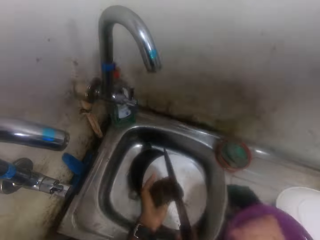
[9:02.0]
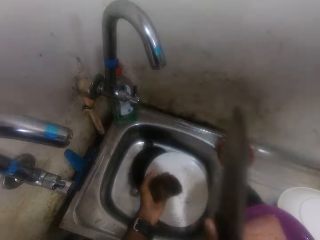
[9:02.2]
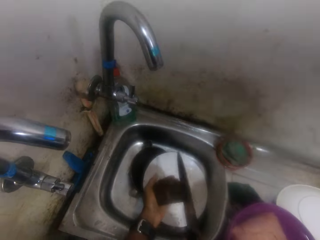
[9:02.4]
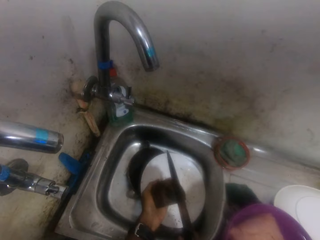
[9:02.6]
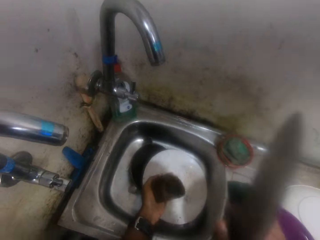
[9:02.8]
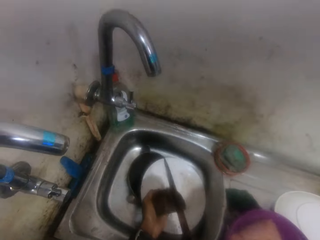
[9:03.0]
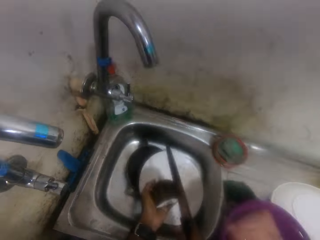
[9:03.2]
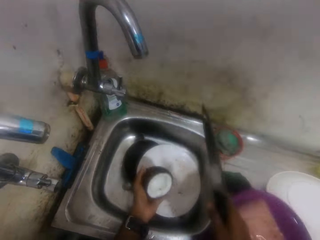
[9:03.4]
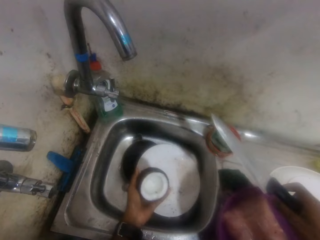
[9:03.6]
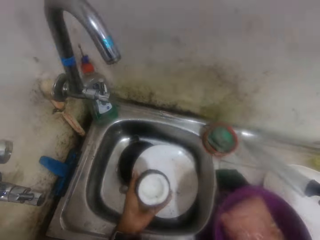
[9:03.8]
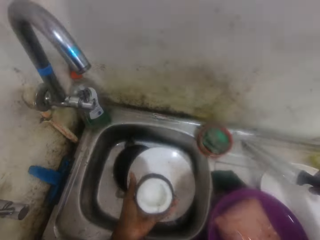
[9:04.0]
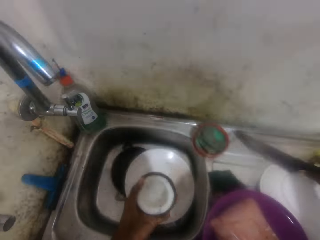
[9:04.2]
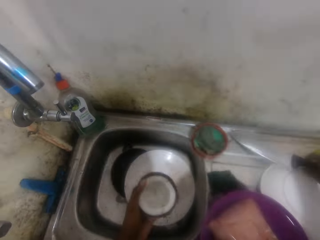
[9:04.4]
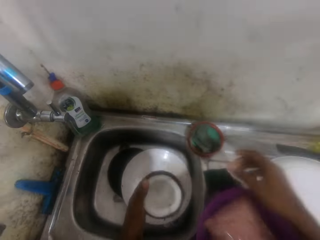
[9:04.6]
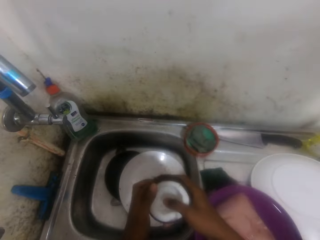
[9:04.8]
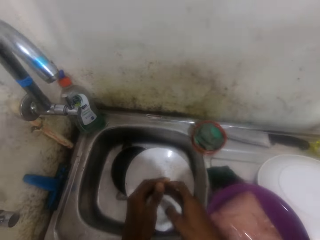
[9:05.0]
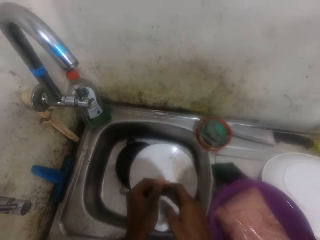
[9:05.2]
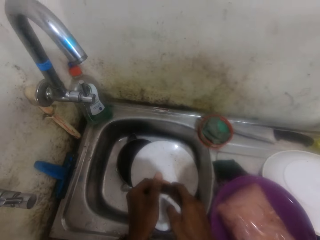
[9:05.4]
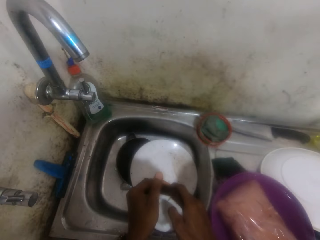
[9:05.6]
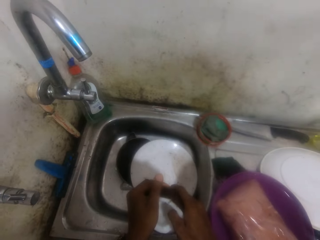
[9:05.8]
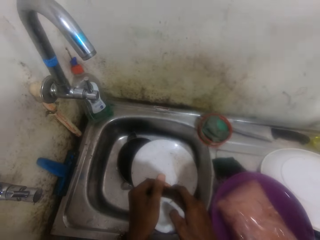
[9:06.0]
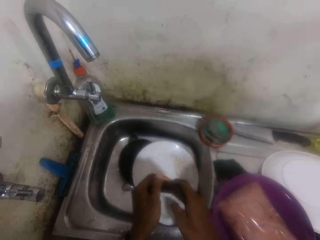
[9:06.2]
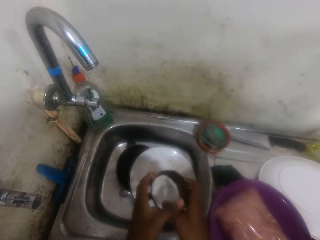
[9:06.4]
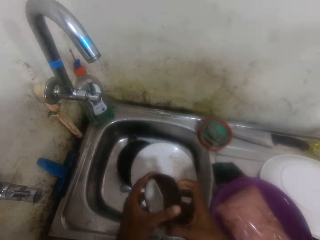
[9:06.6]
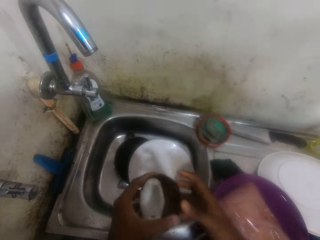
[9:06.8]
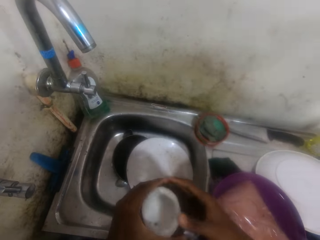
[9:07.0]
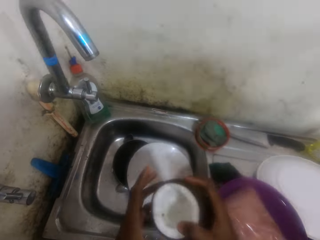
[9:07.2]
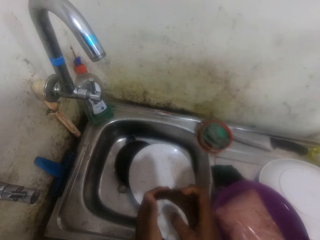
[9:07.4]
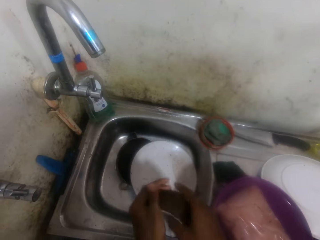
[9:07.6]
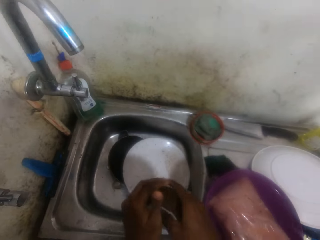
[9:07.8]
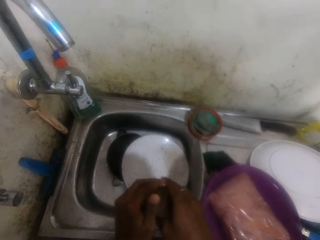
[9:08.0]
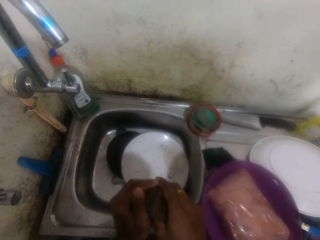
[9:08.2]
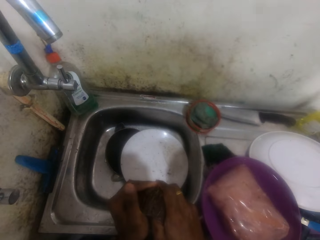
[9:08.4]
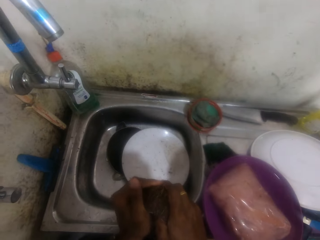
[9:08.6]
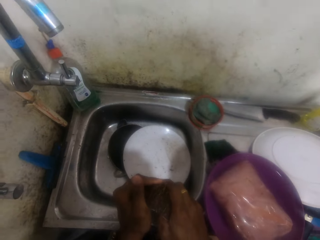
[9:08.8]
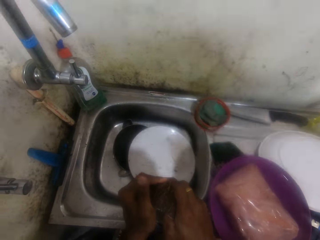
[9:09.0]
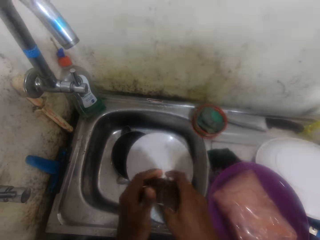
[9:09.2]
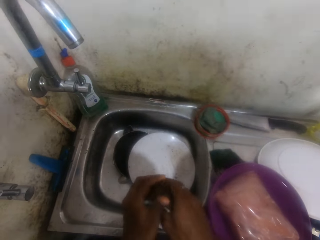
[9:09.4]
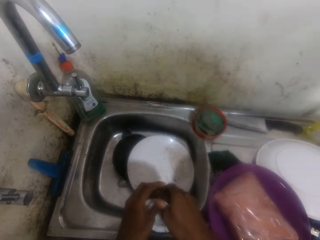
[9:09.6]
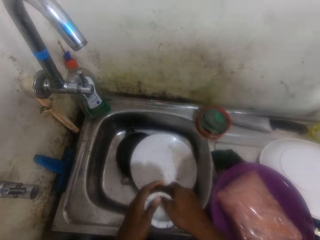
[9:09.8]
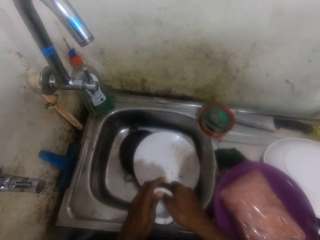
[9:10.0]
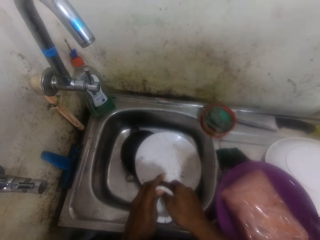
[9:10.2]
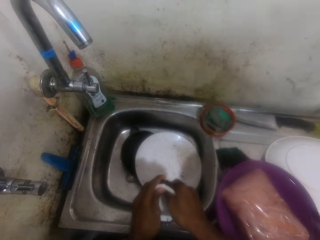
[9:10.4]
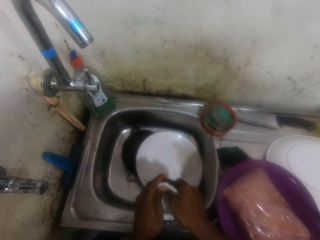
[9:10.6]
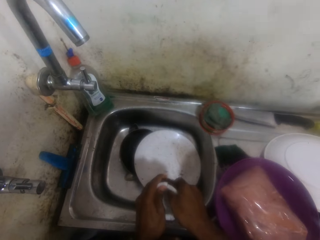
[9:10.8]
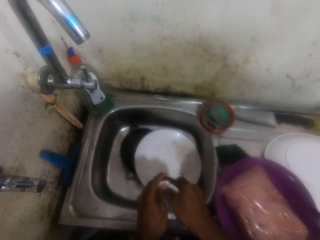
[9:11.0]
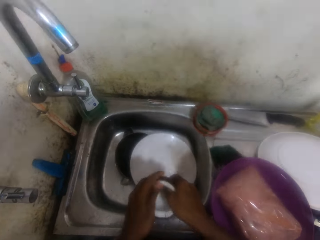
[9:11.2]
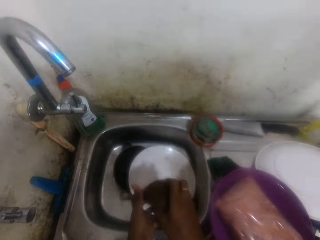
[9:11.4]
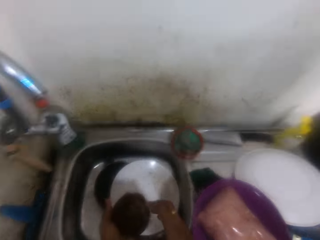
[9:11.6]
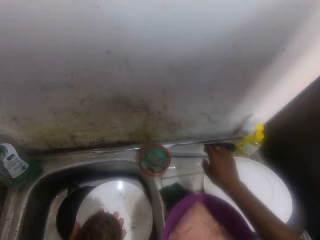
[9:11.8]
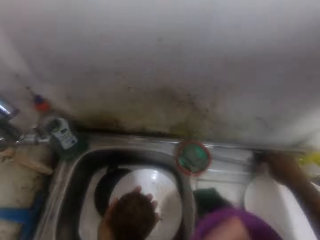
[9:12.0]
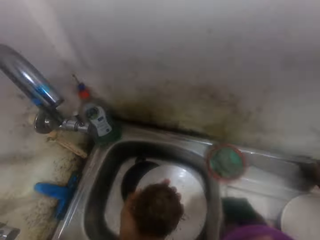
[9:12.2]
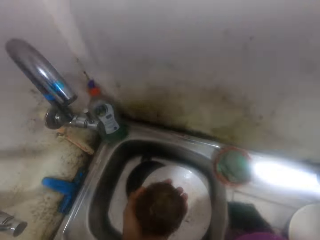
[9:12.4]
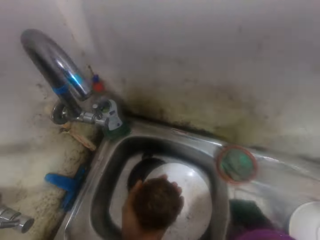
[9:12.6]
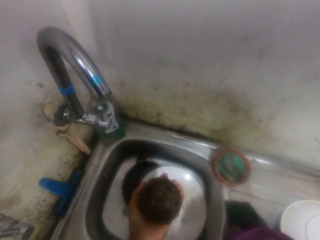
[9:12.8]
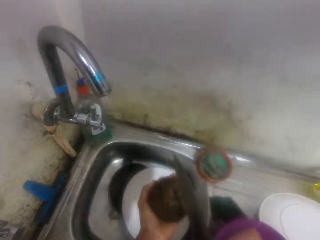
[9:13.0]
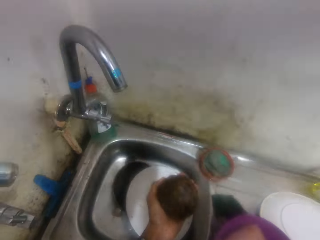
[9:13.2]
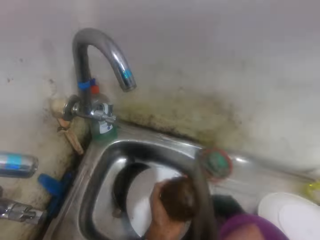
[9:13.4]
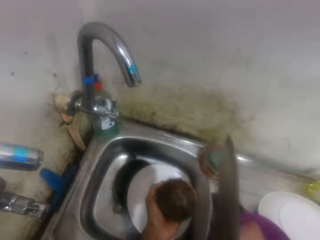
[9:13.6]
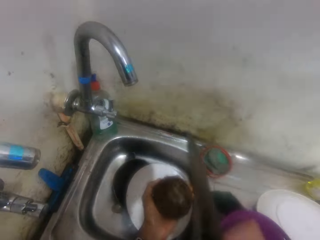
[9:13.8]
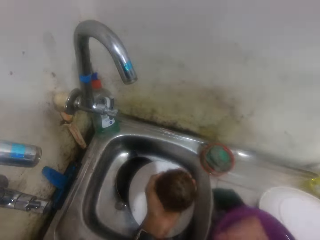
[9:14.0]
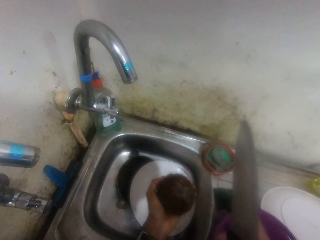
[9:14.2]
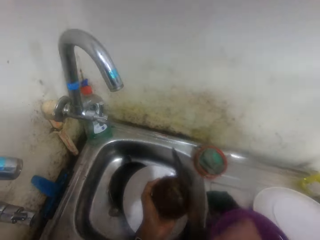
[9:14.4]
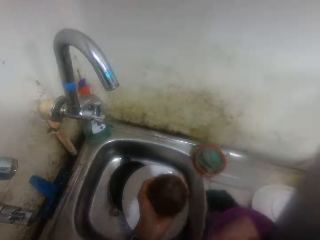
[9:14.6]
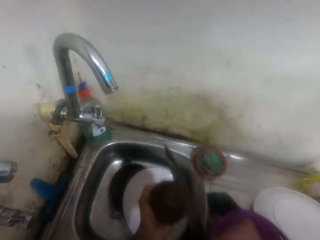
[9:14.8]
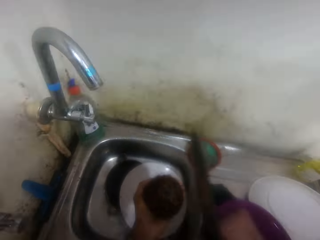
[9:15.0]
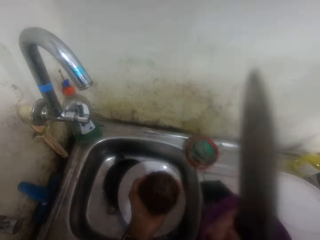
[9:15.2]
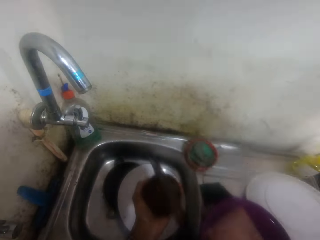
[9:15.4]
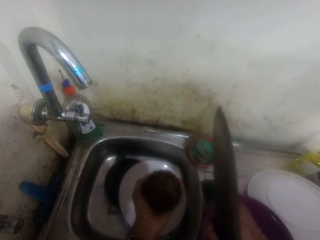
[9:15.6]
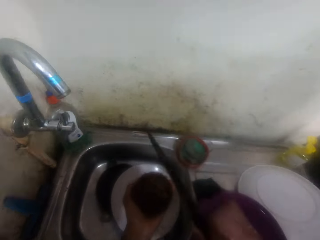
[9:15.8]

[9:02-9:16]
The camera wearer cuts a coconut shell with a knife. He places the knife on a sink. He pulls the coconut shells with both hands. He breaks the coconut with the hands. He turns the coconut in his hands. He pulls the coconut shells with both hands. He picks the knife from the sink. He cuts the coconut with the knife. He hits the coconut shell with the knife.

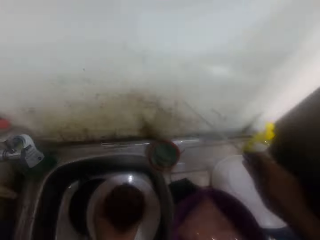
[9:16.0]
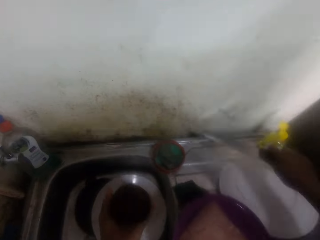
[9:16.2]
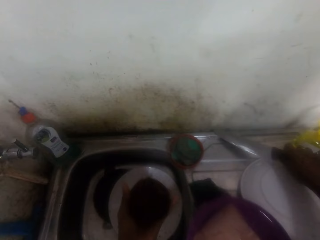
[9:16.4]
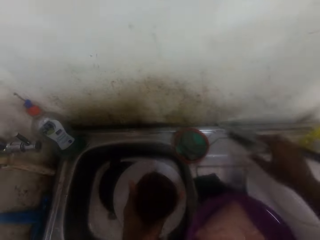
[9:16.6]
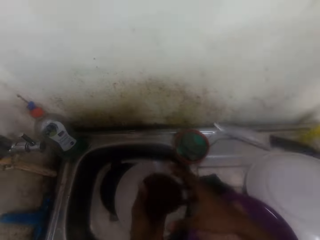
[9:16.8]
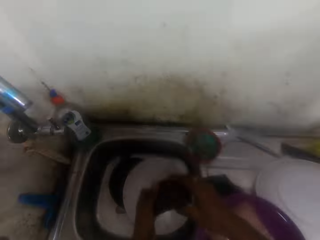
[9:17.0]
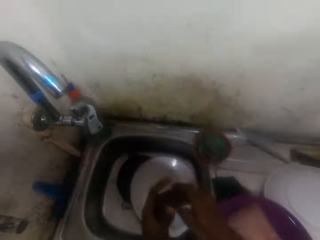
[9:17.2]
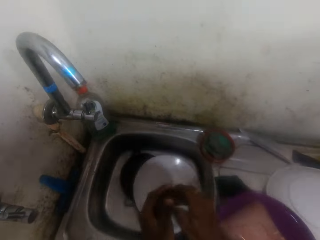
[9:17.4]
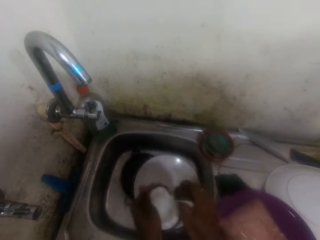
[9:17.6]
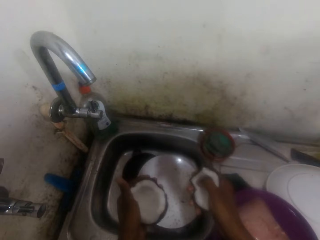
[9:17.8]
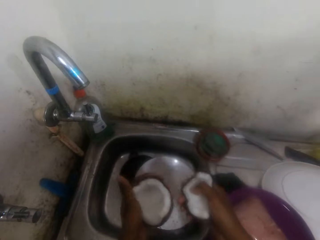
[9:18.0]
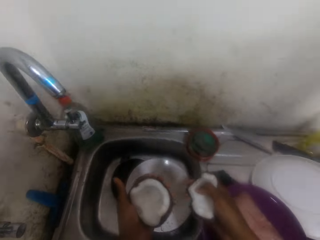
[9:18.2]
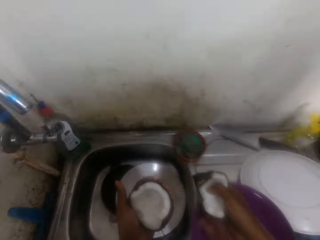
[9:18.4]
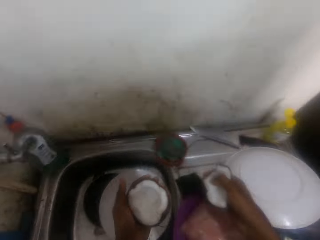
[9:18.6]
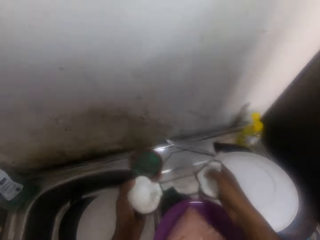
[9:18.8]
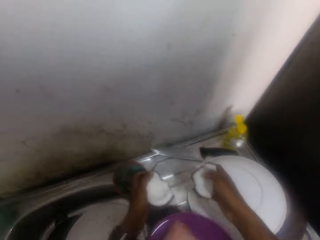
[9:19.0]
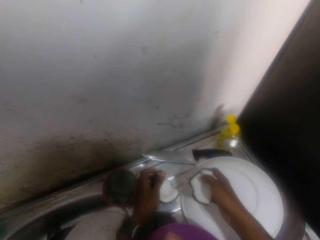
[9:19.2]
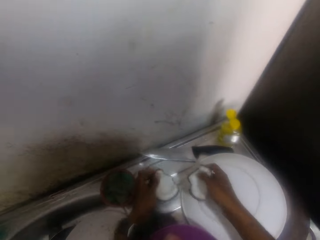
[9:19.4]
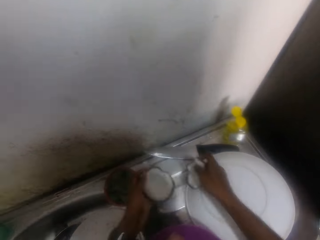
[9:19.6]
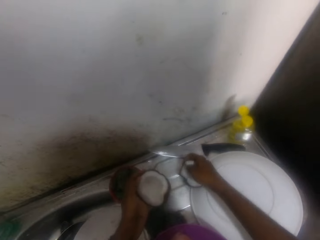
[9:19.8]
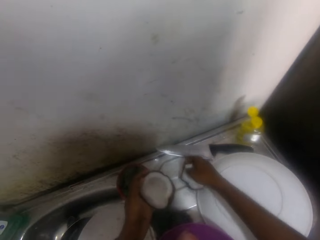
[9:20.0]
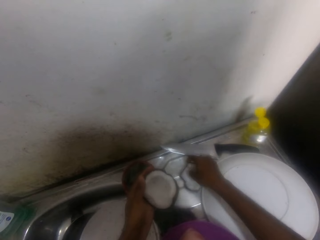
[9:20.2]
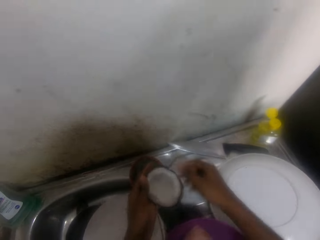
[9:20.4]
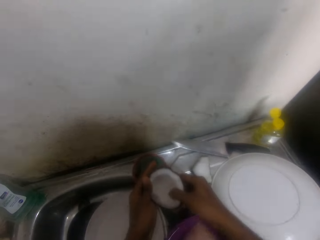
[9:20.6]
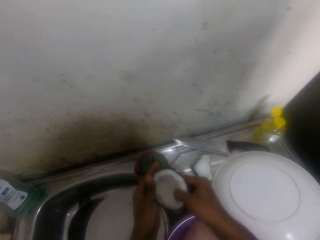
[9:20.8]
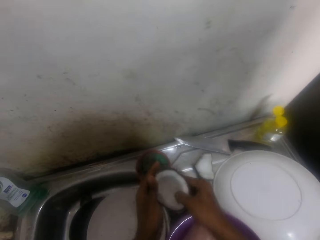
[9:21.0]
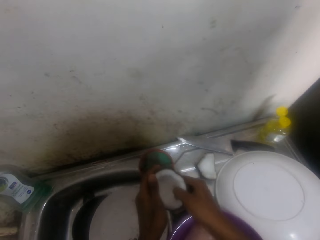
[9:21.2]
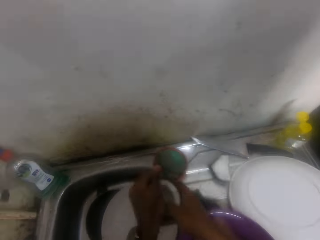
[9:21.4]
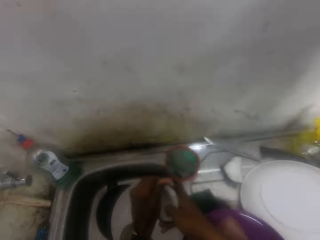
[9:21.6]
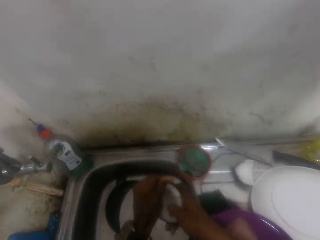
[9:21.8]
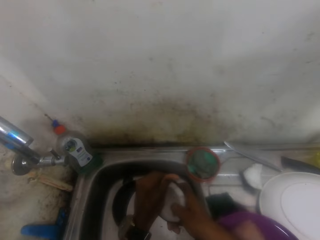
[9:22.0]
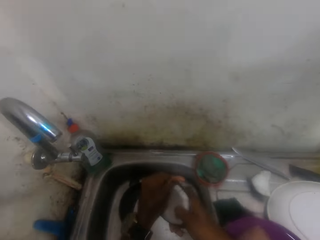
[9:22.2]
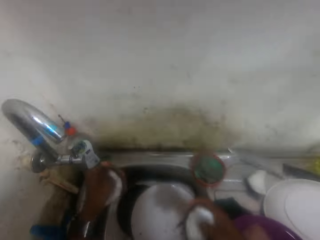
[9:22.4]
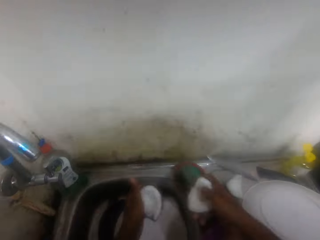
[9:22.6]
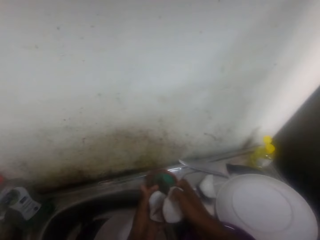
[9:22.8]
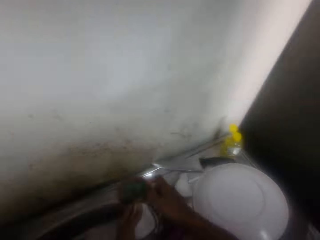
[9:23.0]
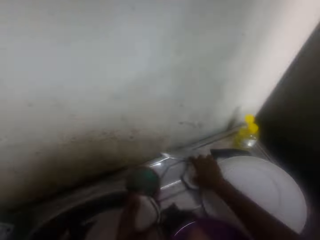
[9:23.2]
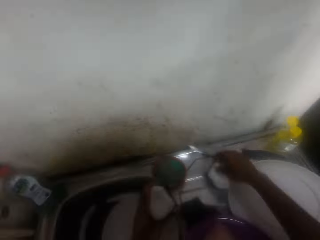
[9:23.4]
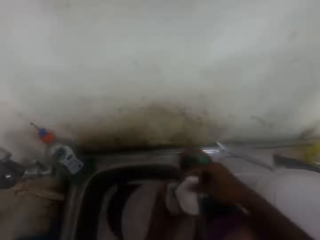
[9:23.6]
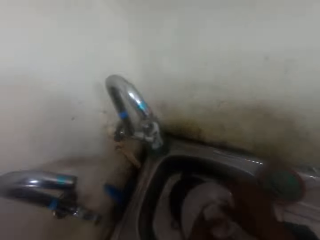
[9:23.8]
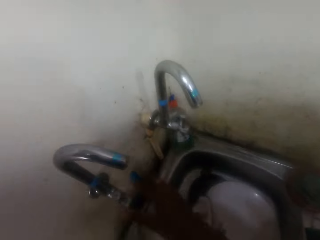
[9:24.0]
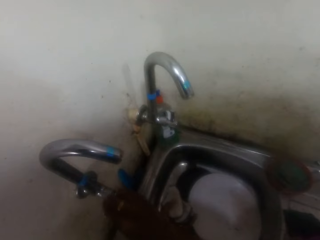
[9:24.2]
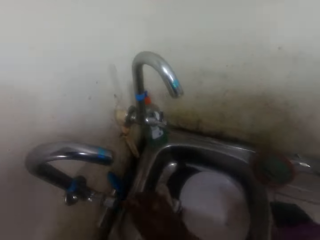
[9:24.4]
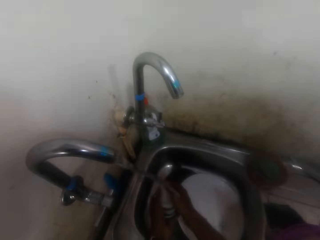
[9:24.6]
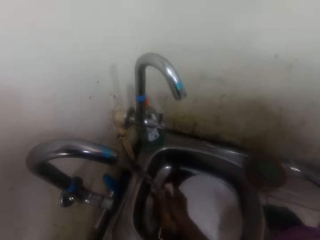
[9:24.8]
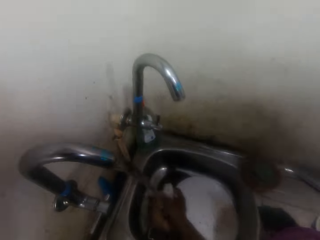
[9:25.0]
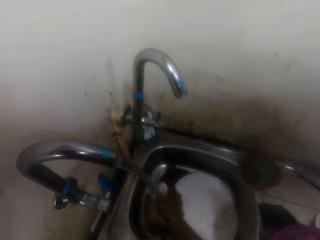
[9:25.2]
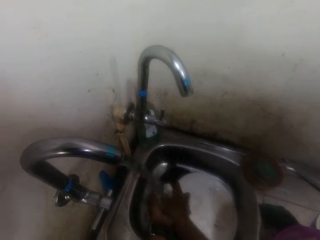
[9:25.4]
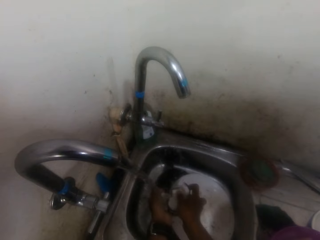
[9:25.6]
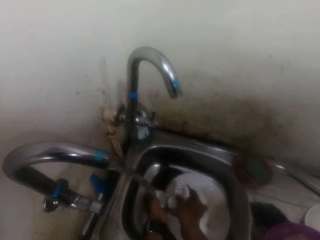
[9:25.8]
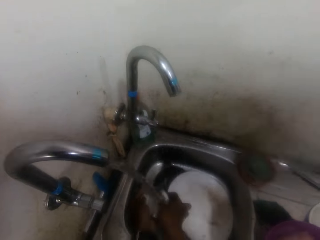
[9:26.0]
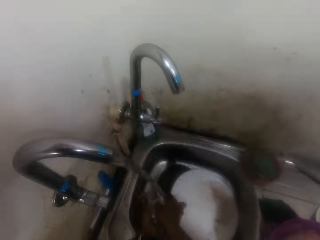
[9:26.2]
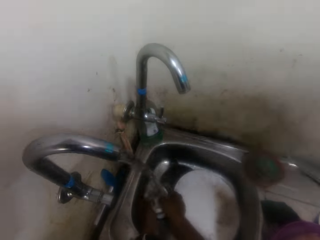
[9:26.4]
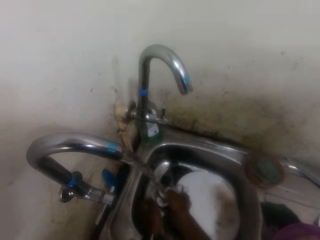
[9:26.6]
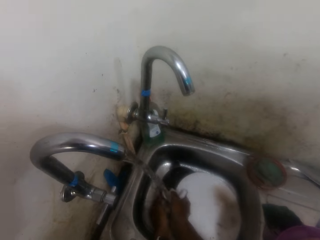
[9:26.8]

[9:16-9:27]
The camera wearer breaks the coconut. She drops the knife on the sink top. She holds the coconut with both hands. She peels the coconut with both hands. She drops the coconut piece on the sink top. She holds the coconut with both hands. She breaks the coconut. She separates the coconut piece. She moves the coconut pieces to her left hand. She picks the coconut piece with her right hand. She drops the coconut piece on her left hand. She opens the faucet. She washes the coconut pieces.
